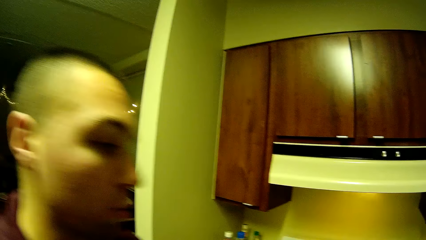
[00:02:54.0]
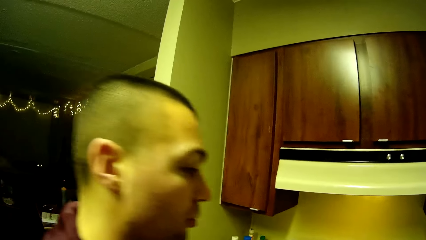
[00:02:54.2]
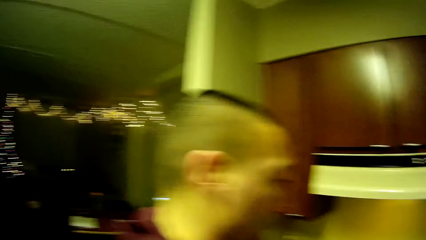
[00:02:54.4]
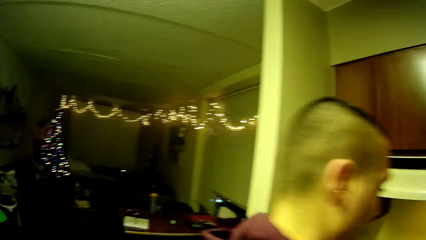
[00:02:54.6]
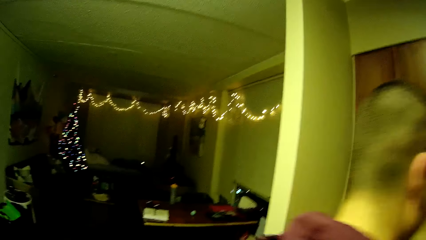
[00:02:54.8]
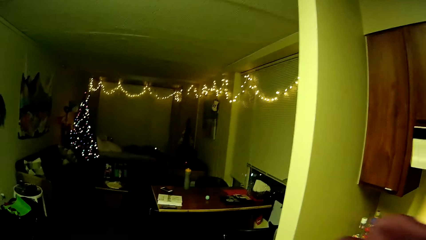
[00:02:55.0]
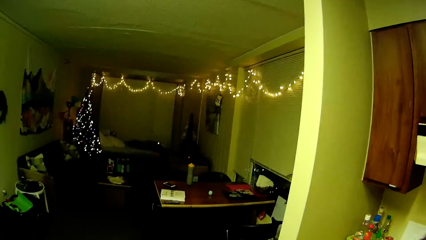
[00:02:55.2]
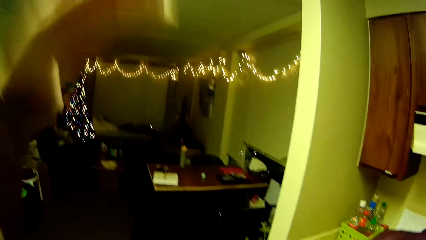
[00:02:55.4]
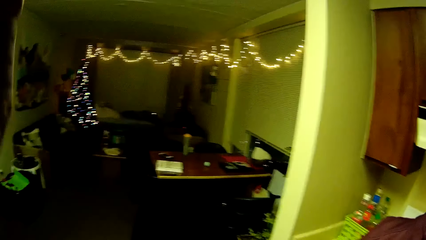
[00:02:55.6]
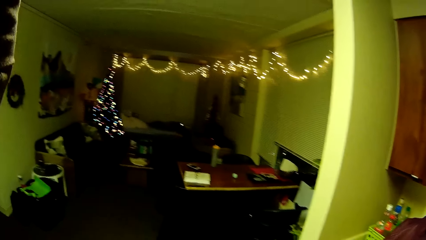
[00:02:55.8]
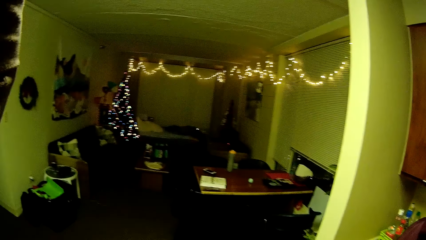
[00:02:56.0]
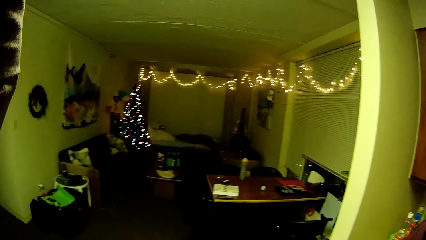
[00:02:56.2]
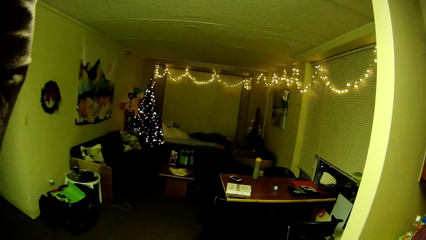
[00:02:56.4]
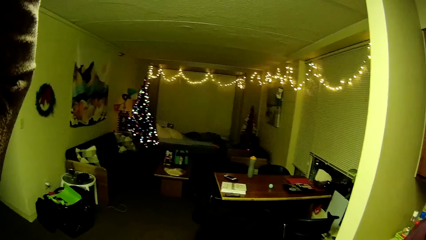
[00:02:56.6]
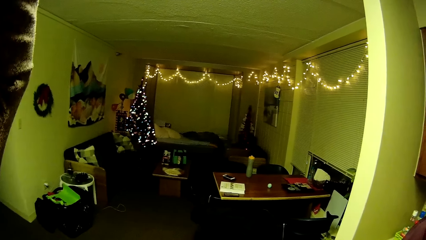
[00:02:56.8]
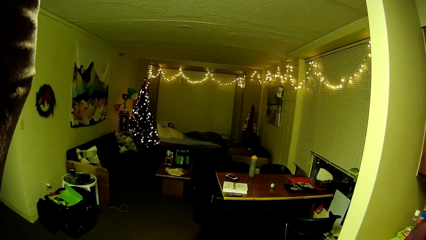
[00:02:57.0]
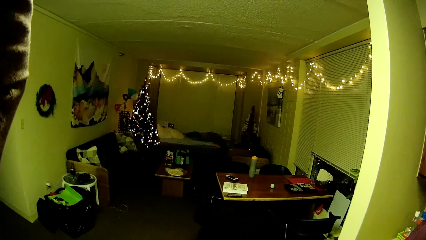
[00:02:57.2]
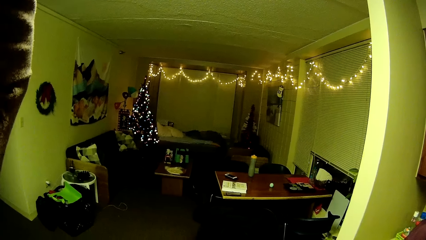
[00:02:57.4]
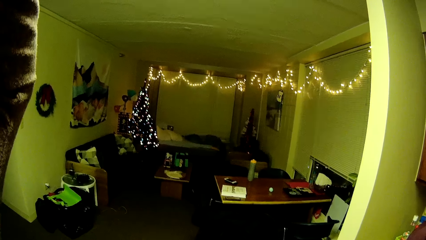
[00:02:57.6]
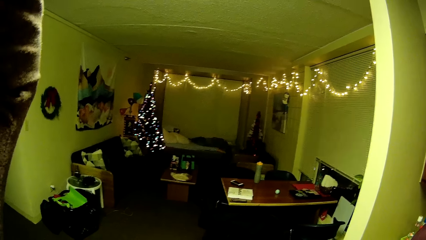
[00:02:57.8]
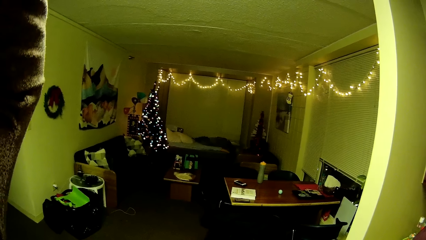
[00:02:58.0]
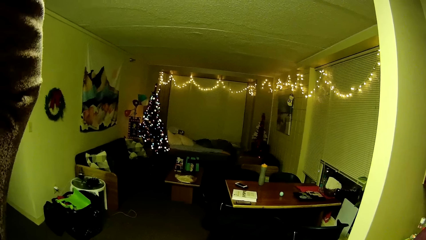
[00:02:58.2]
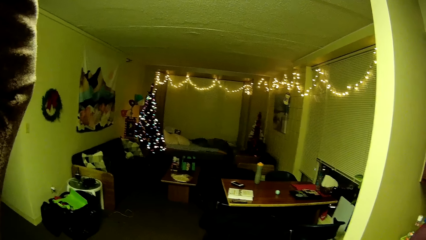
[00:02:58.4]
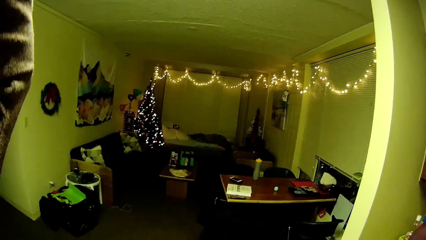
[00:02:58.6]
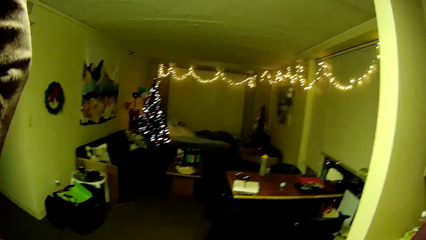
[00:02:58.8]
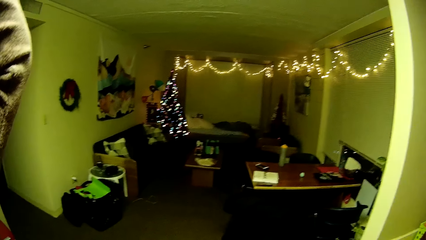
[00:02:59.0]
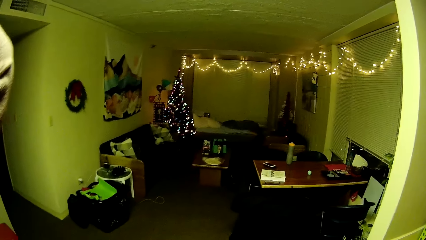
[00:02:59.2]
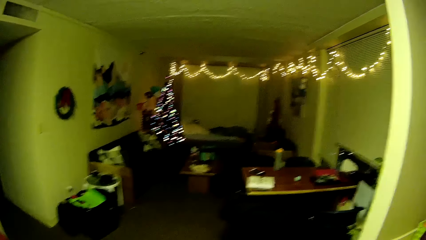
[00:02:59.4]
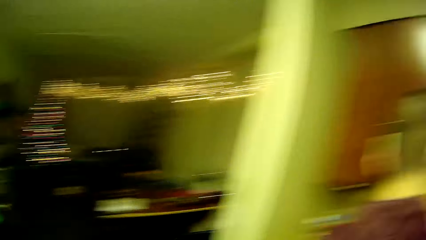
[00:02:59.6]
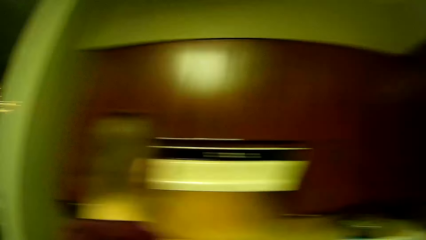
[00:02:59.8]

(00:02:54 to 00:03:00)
A man stands in the kitchen. The camera wearer touches her head with her left hand. She walks around the kitchen.

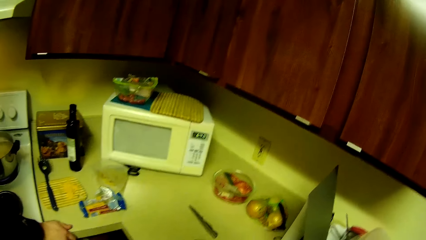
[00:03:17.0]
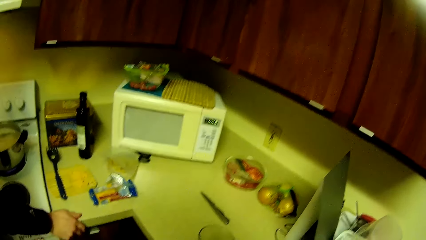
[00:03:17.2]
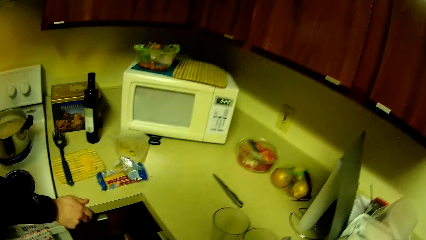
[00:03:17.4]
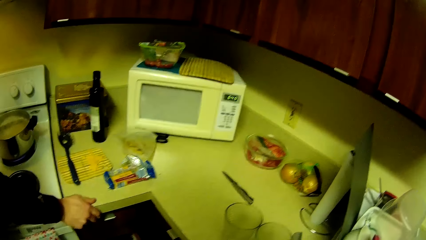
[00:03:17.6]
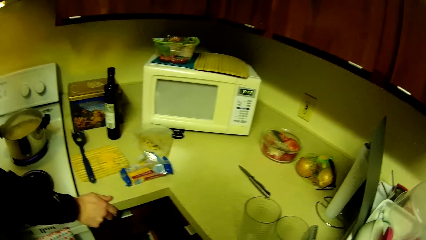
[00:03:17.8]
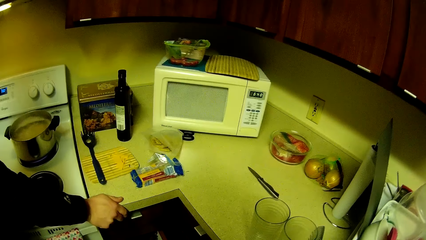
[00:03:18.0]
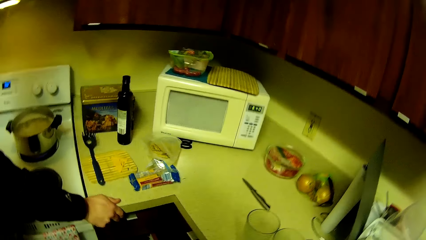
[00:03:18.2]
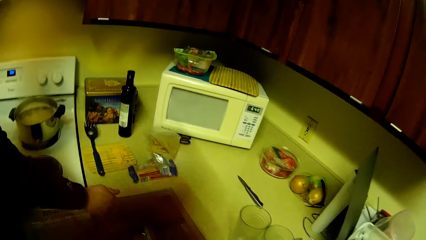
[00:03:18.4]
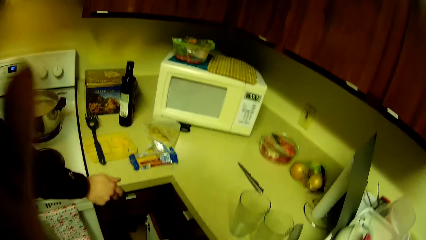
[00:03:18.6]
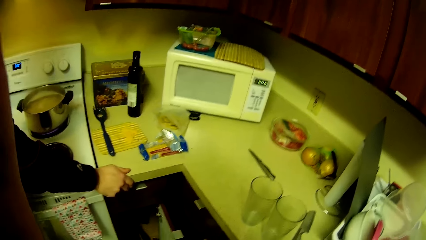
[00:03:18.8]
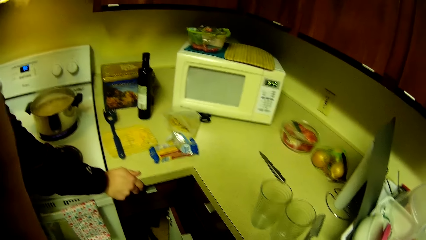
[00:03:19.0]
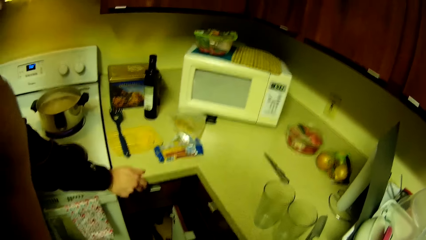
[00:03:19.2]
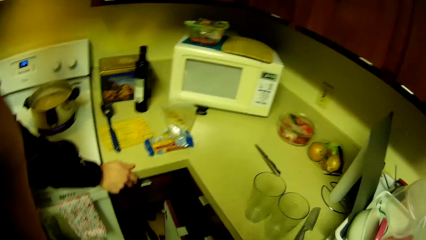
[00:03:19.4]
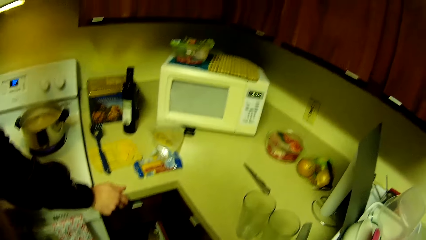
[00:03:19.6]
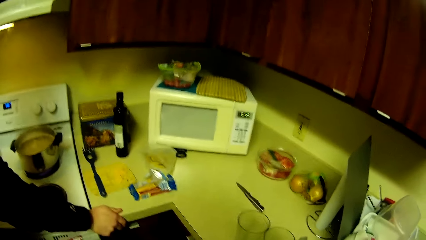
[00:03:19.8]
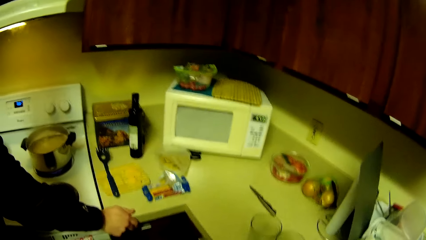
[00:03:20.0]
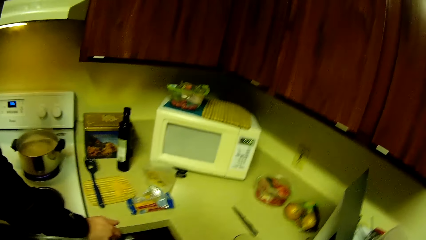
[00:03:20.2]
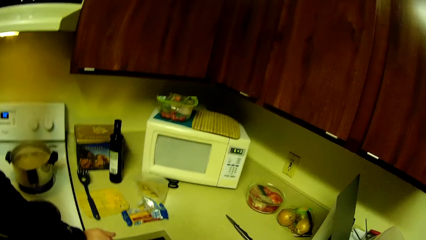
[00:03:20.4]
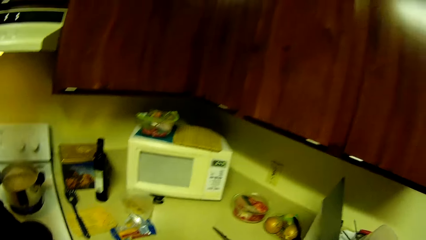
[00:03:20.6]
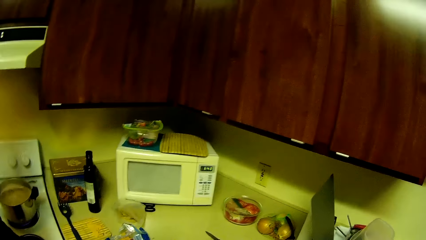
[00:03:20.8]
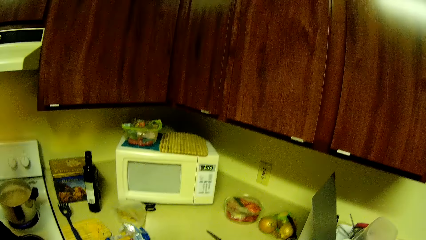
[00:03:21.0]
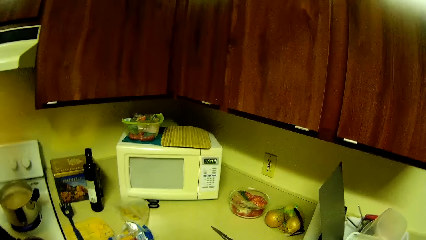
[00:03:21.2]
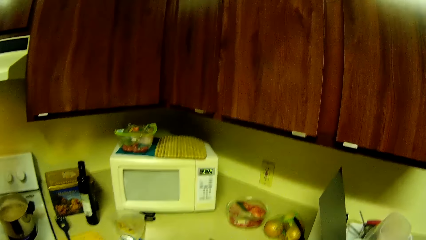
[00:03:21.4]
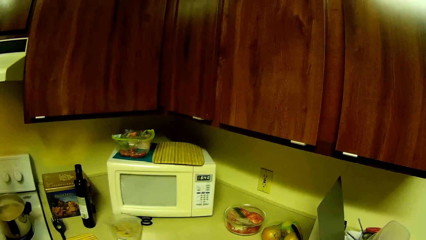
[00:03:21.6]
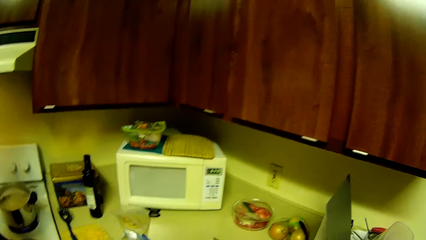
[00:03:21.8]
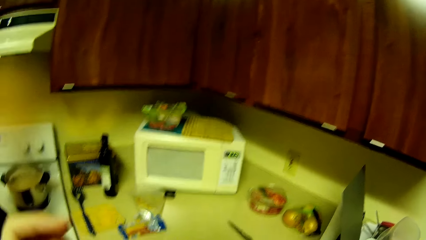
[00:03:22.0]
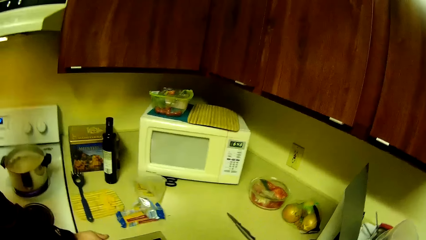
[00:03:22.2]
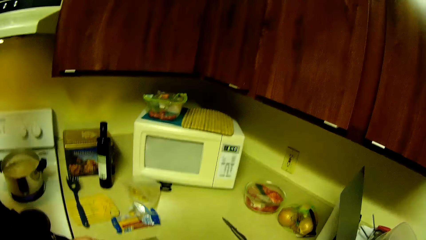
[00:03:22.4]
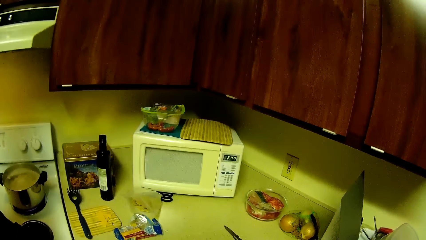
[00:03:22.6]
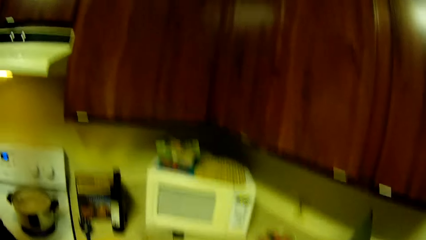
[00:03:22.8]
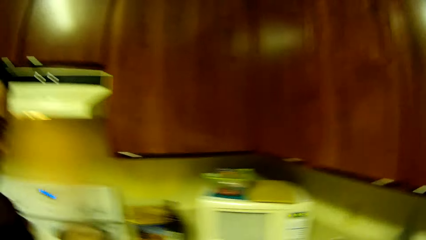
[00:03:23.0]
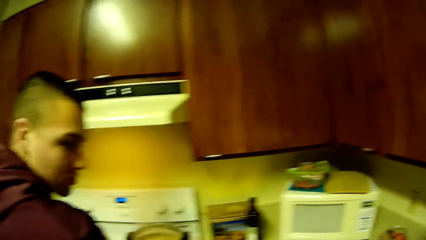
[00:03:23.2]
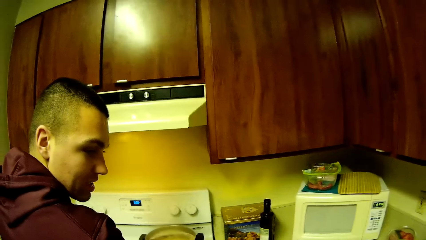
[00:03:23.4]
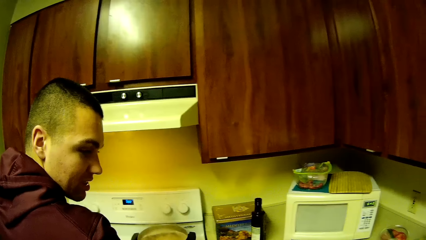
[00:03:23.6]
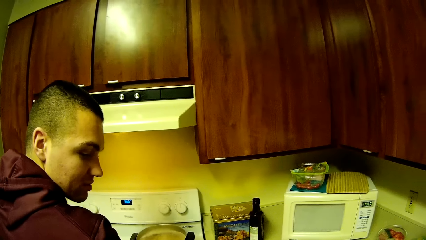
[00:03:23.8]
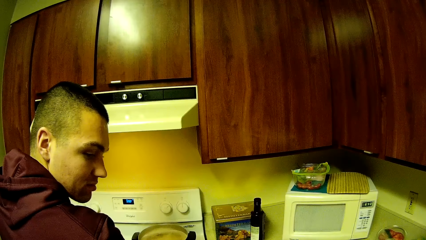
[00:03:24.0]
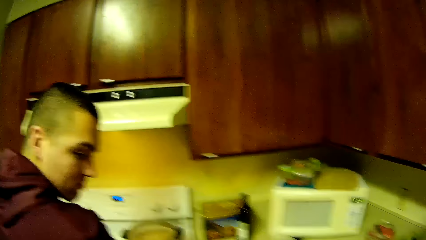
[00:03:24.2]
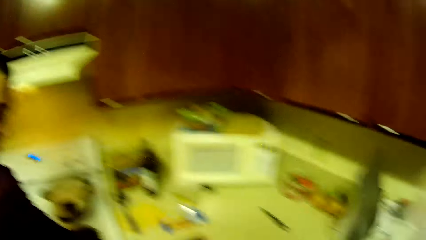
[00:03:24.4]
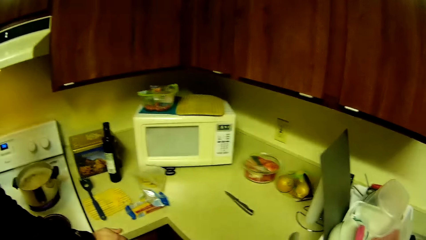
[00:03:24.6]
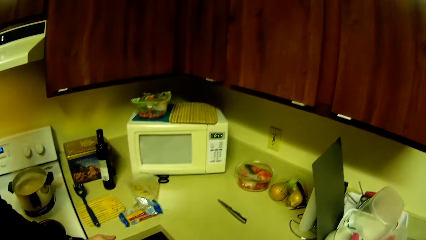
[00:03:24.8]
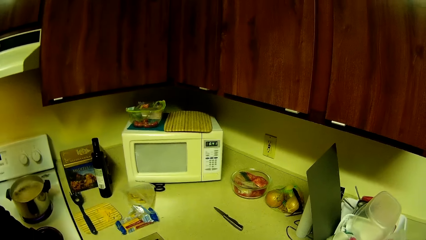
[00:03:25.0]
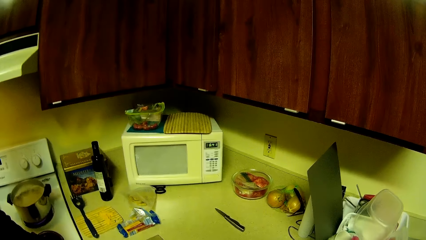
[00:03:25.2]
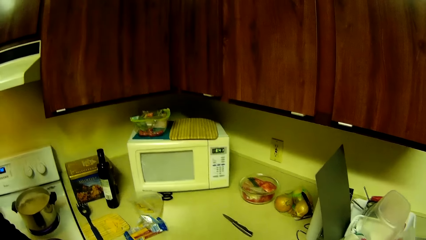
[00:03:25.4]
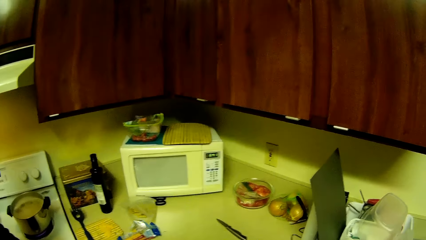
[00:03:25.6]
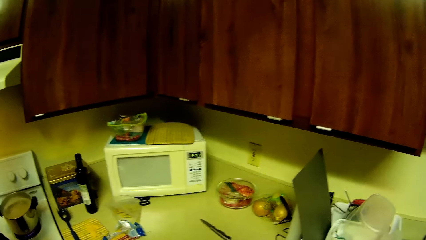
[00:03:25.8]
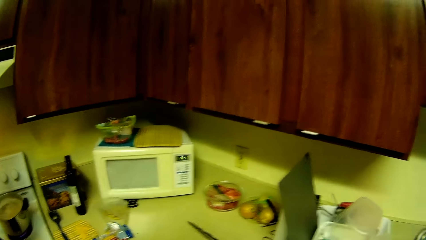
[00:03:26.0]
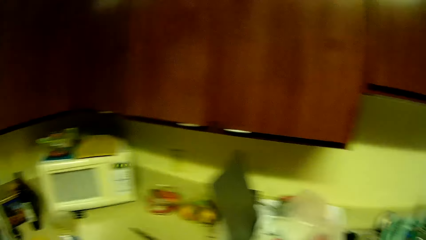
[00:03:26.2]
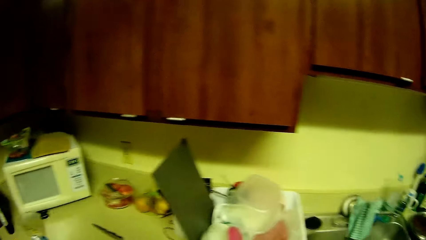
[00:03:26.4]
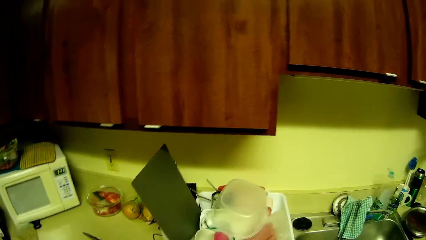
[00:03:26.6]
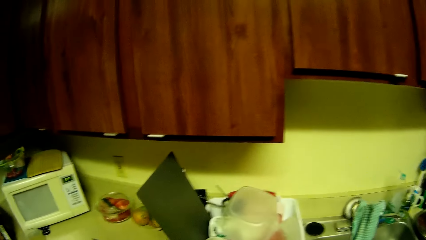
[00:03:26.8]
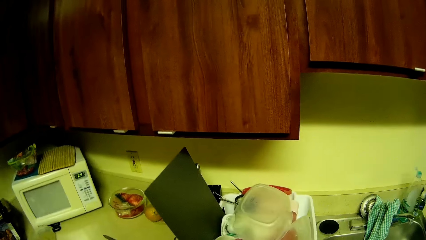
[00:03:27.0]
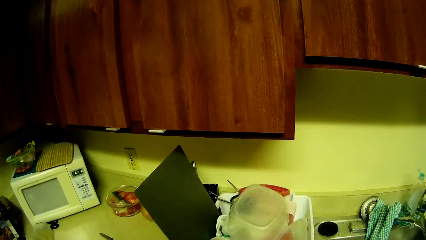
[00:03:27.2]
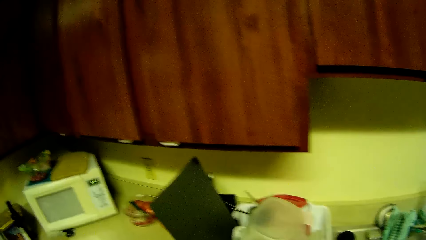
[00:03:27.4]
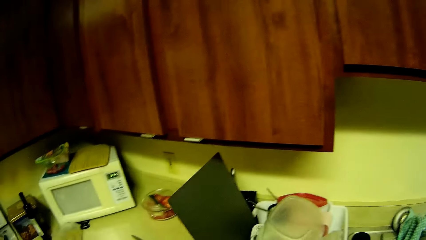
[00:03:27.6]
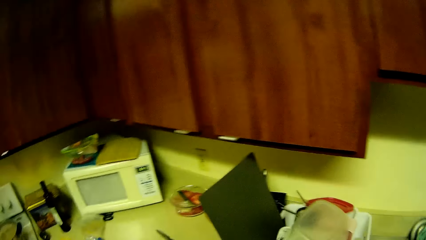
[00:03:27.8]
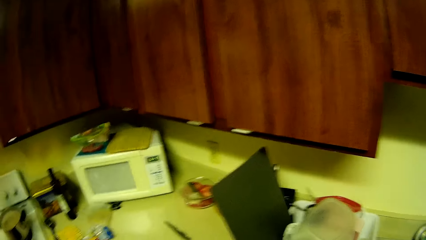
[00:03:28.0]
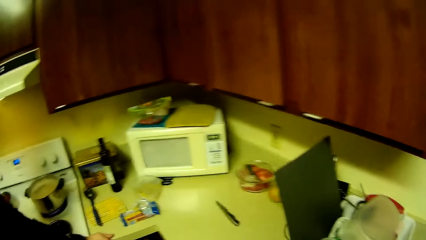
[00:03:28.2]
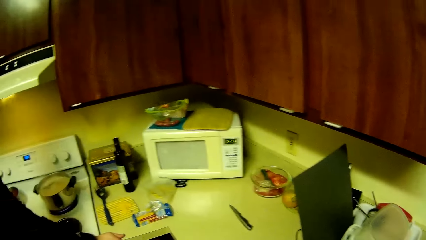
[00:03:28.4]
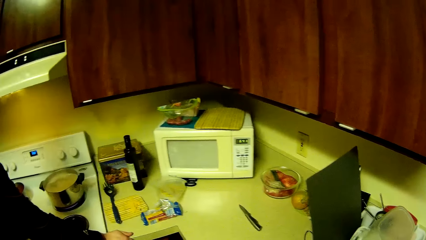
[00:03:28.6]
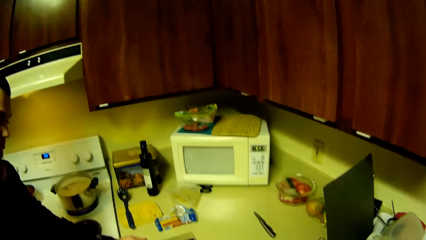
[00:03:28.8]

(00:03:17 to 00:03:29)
The camera wearer touches her head with her left hand. She walks towards the gas stove.
